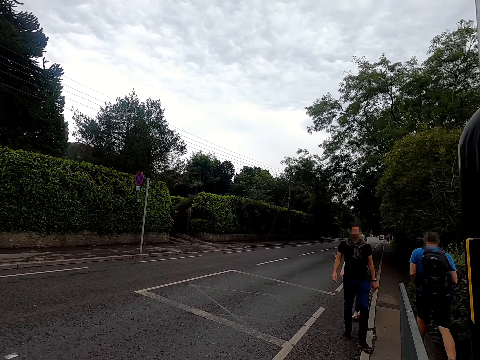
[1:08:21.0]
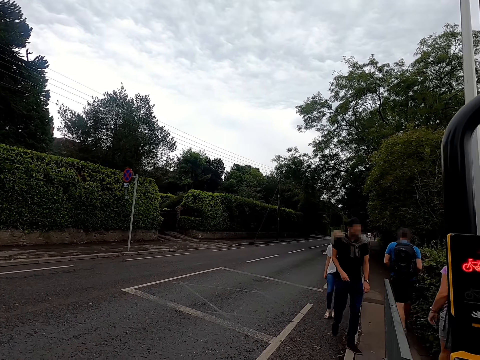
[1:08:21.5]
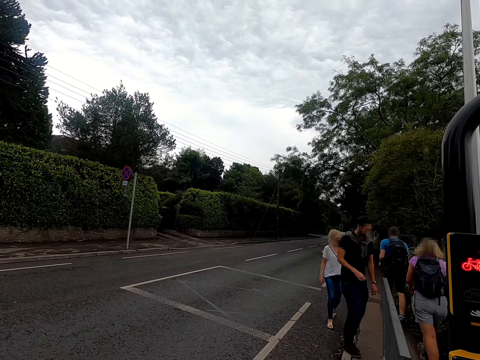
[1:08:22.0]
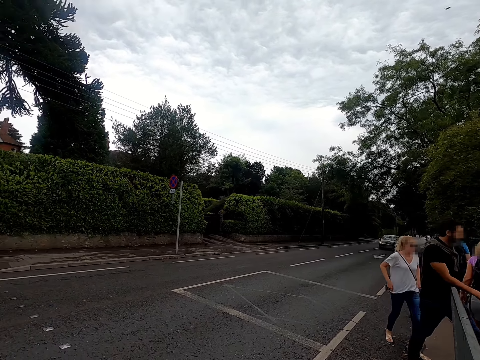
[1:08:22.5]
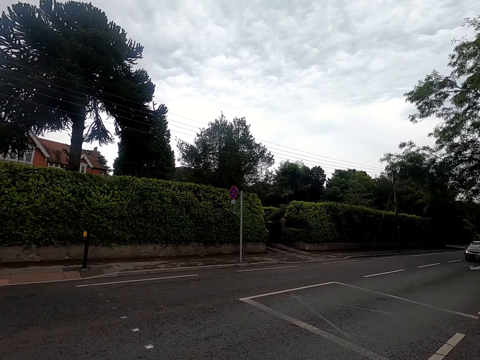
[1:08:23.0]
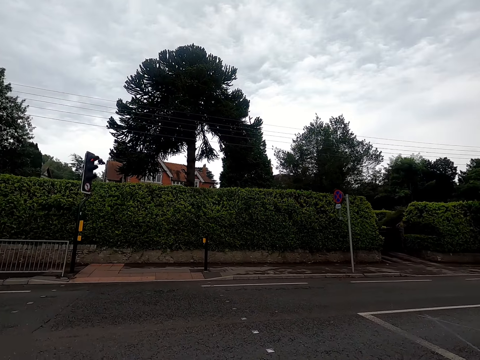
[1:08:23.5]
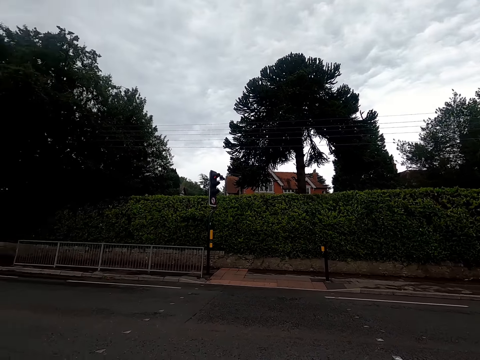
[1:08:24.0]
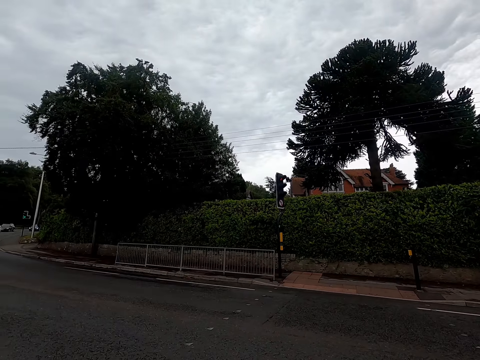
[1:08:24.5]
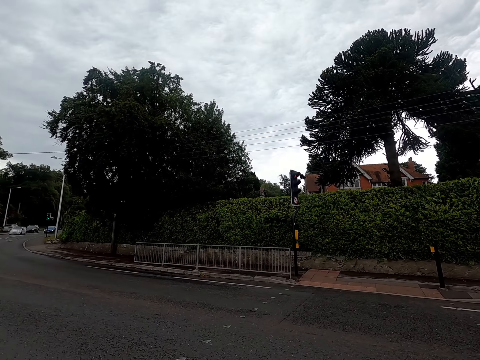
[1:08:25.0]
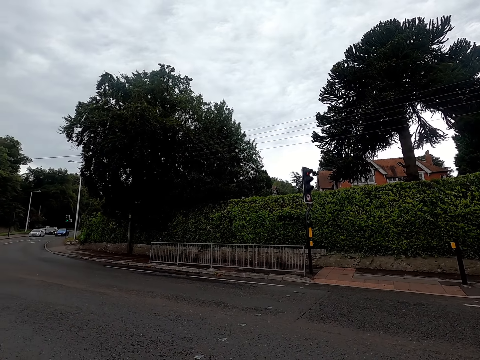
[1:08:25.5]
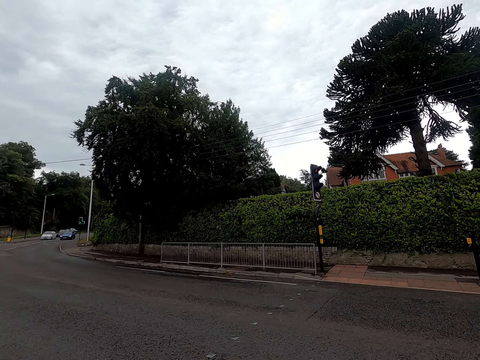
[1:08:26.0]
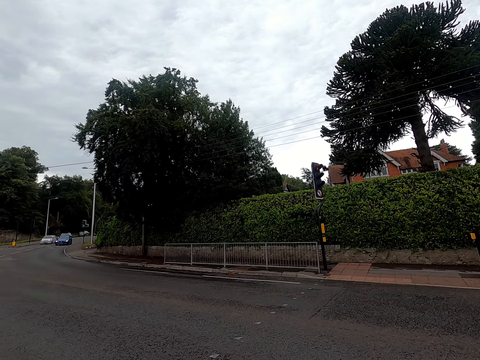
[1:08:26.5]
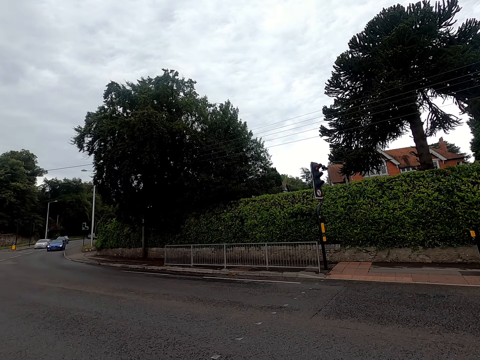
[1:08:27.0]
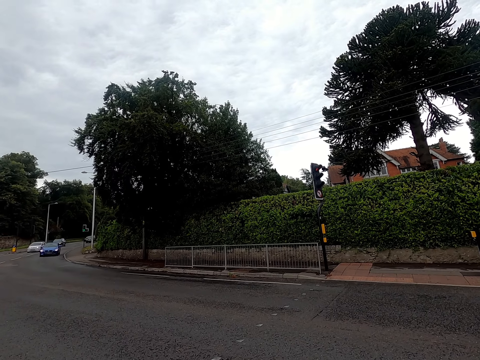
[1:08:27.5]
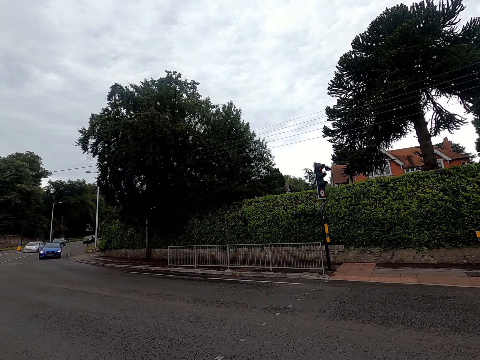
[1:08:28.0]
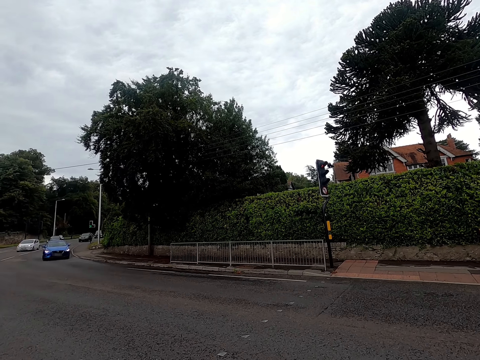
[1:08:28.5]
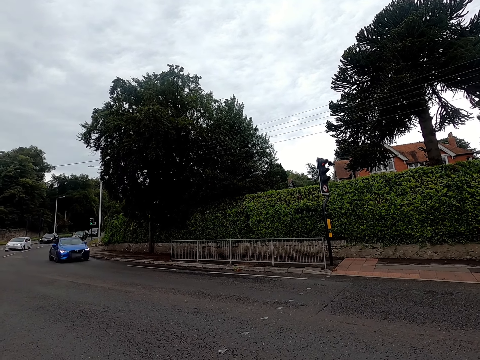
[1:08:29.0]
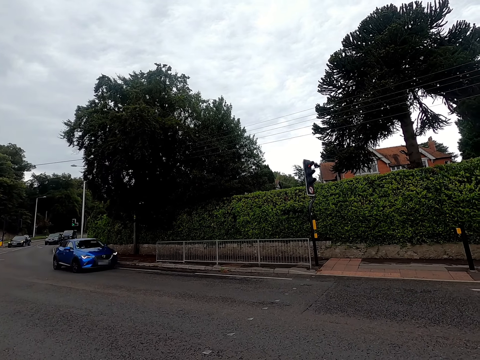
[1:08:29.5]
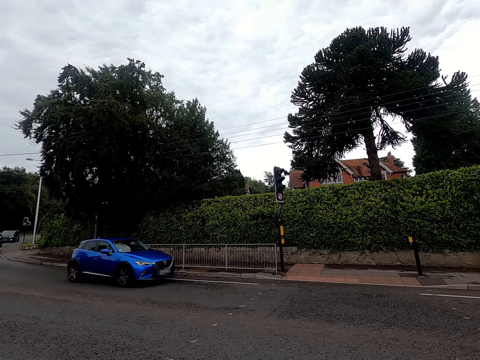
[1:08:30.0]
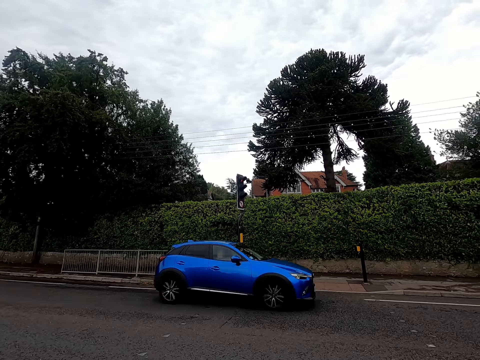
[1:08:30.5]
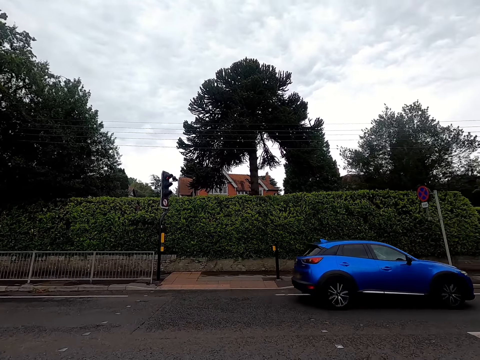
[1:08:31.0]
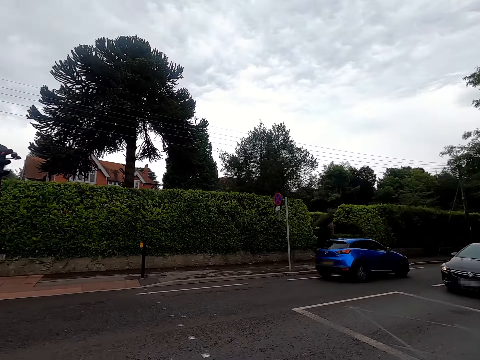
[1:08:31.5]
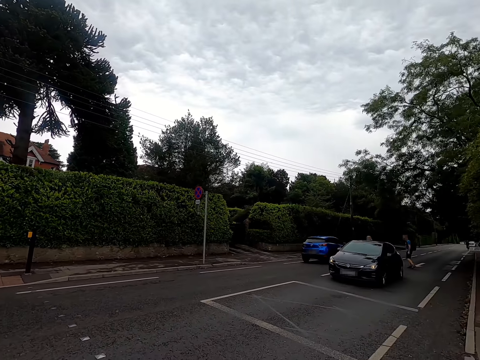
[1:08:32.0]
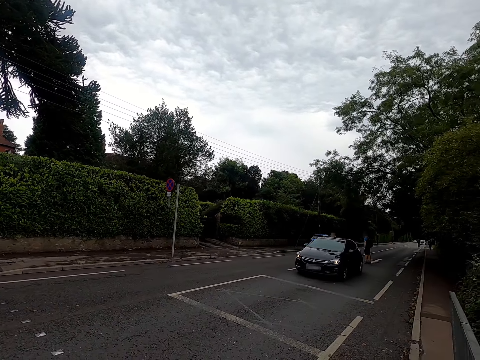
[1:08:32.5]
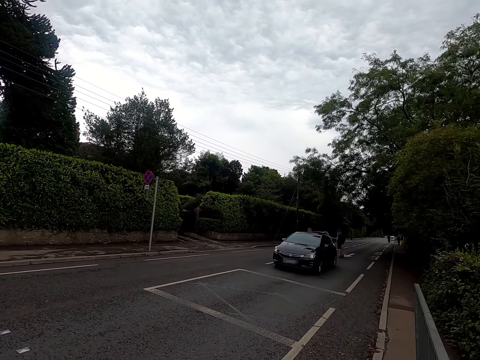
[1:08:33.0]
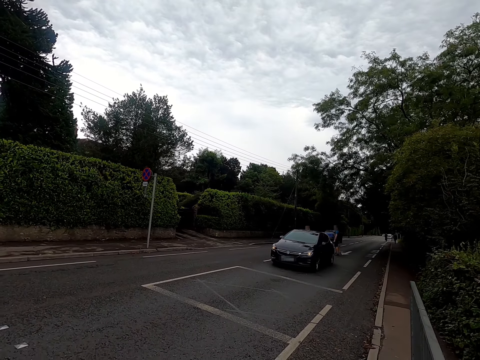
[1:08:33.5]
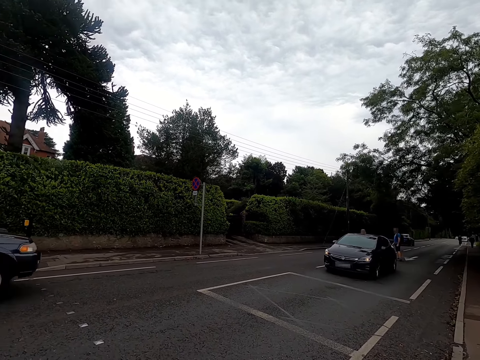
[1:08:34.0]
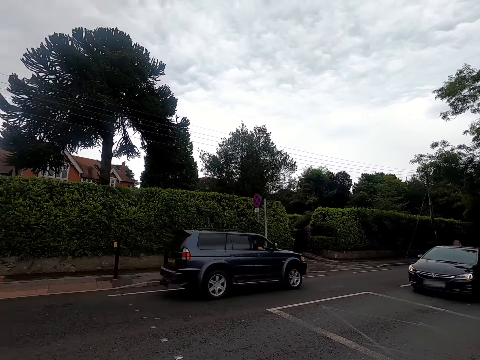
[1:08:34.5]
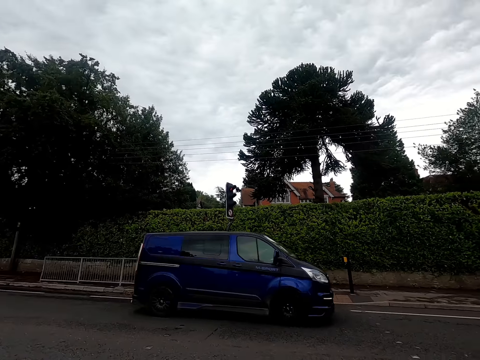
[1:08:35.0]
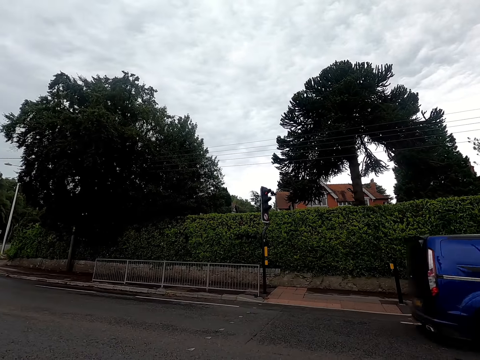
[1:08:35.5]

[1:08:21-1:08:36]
The camera wearer looks right then left.

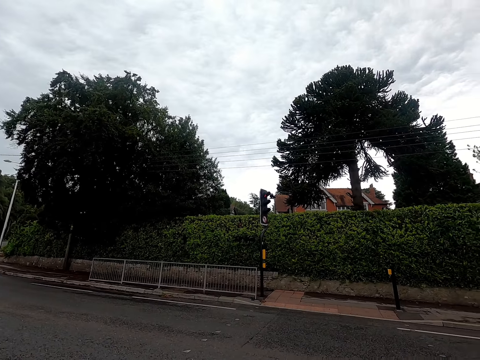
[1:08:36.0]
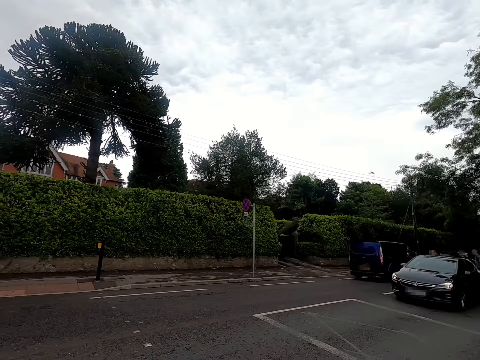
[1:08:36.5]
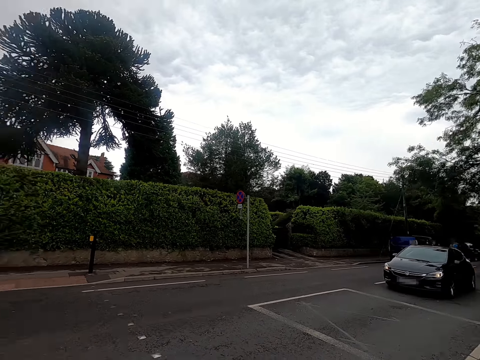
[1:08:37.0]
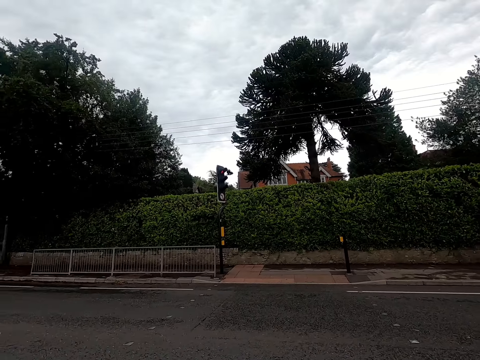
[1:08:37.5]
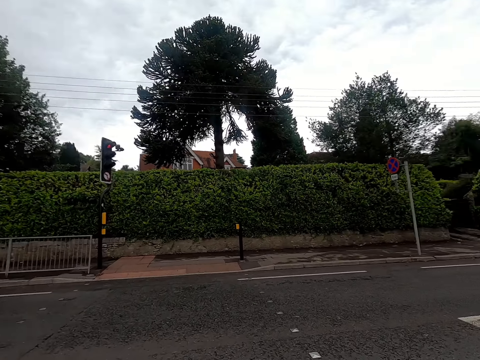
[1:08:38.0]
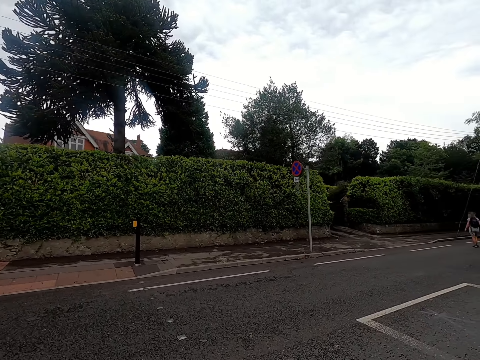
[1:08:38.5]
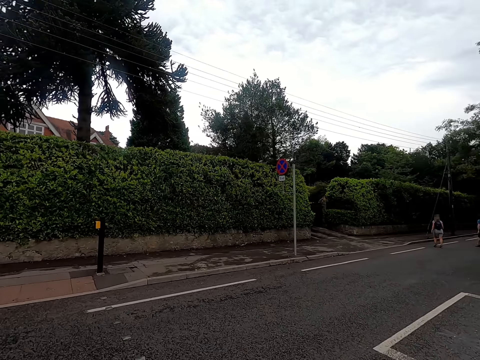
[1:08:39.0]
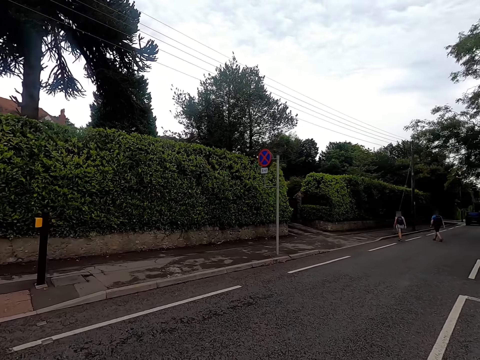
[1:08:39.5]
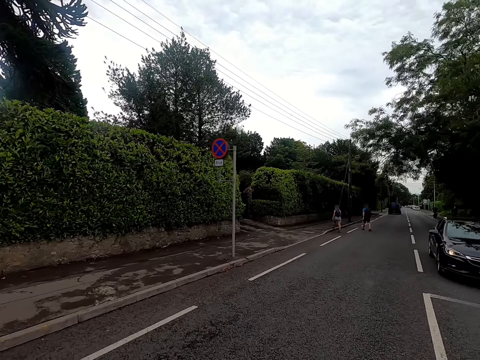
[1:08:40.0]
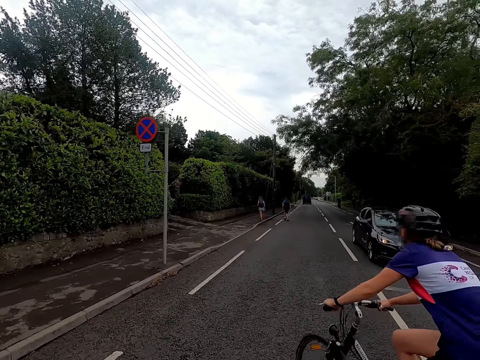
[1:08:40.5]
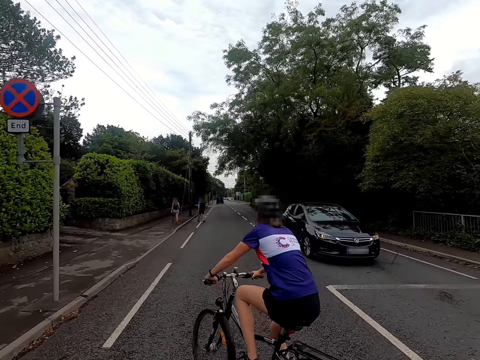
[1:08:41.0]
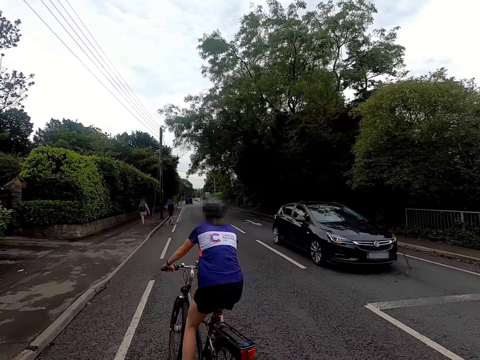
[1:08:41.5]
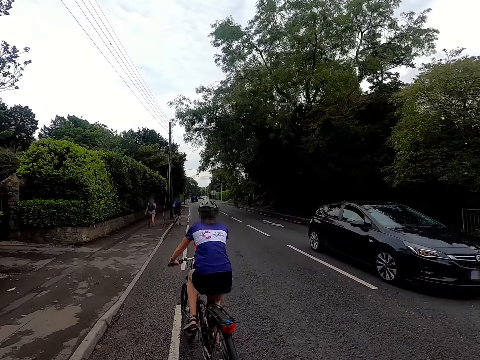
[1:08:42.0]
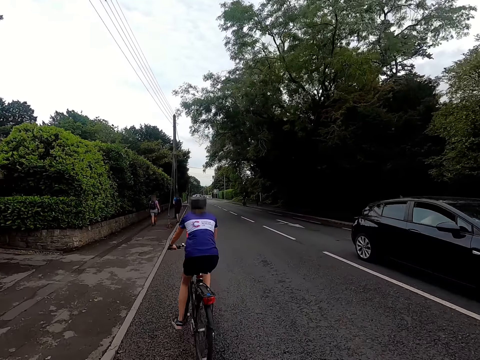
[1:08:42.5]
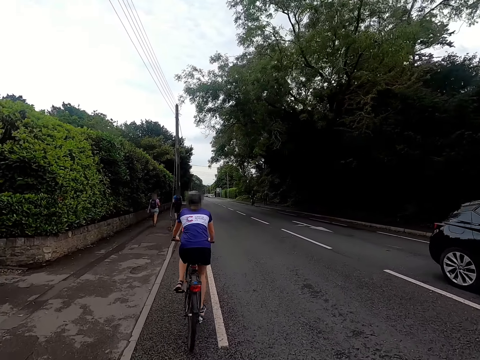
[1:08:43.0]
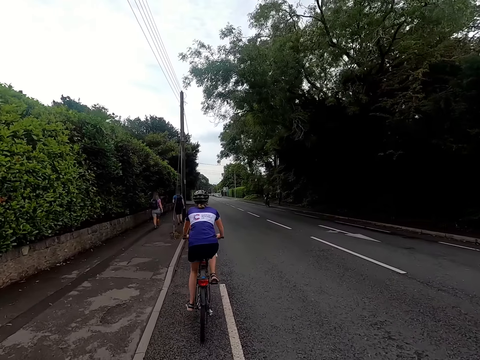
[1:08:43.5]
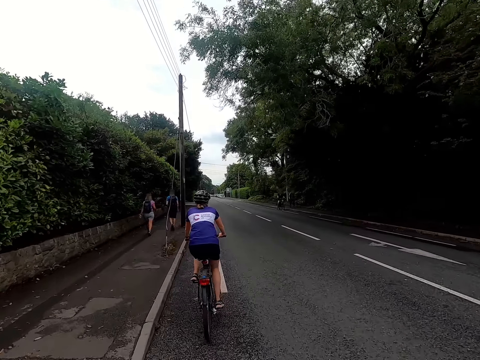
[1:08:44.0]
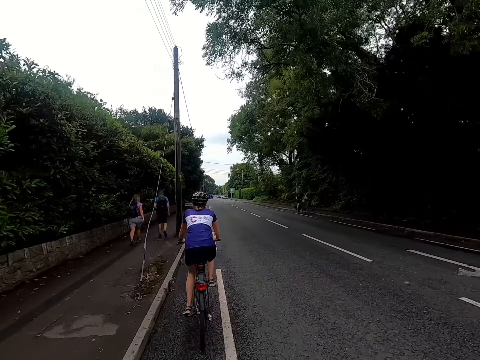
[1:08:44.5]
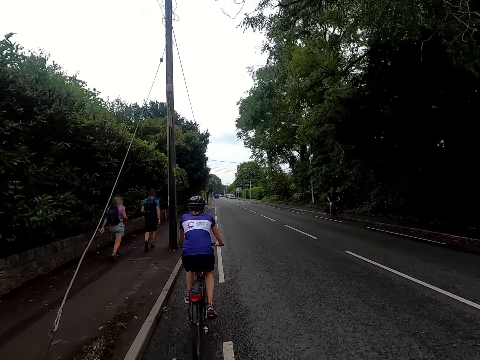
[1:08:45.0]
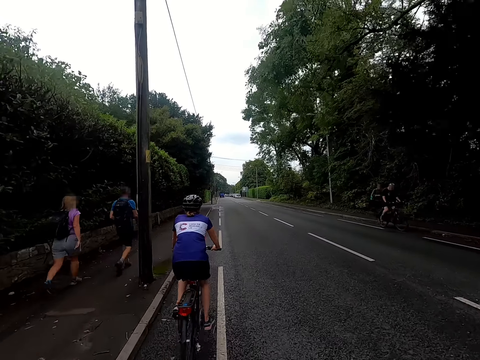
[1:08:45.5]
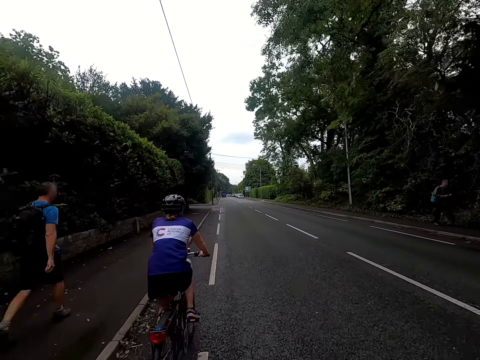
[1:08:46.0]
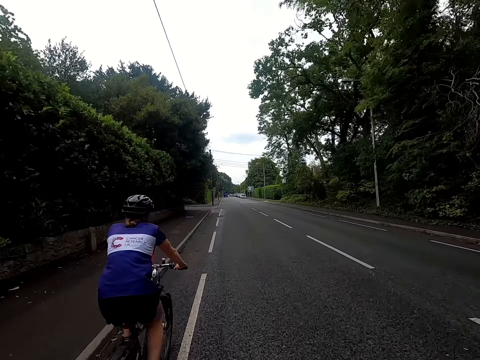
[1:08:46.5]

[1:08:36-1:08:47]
The camera wearer crosses the road. They turn right. The bike rider rides on the street with the bike. The camera wearer rides on the street with the bike.
